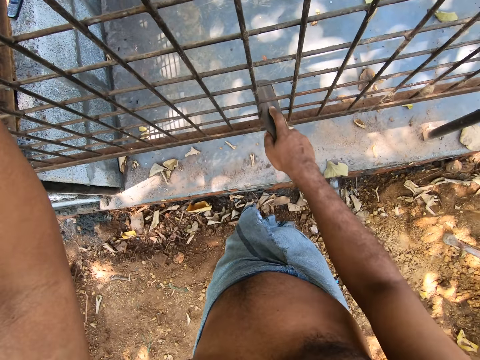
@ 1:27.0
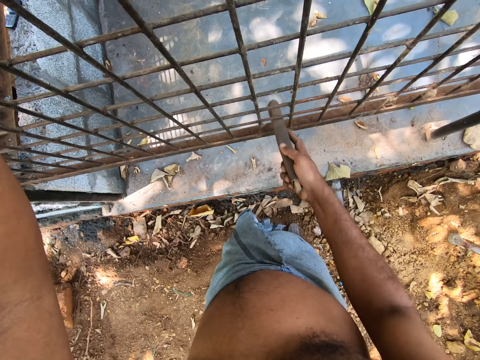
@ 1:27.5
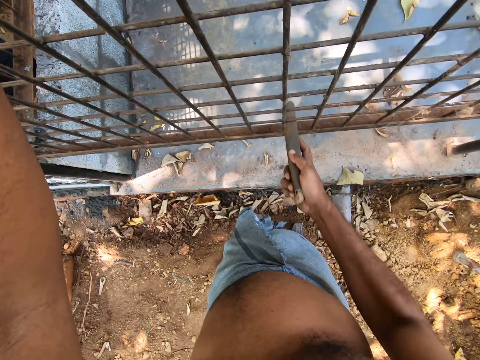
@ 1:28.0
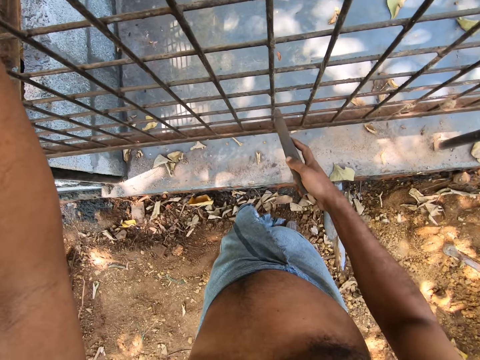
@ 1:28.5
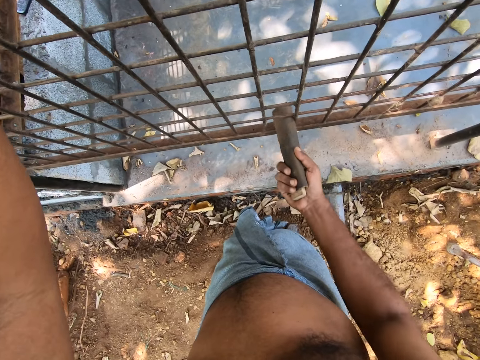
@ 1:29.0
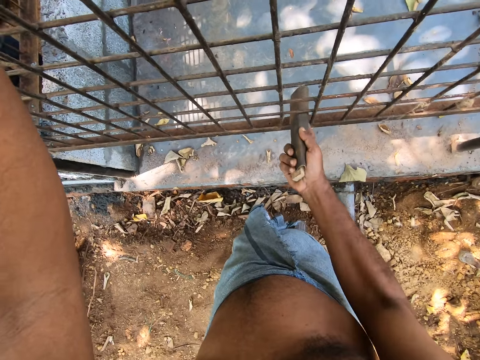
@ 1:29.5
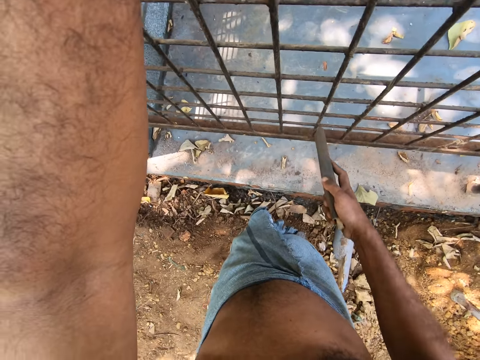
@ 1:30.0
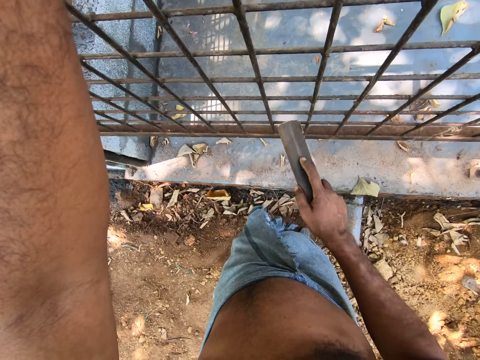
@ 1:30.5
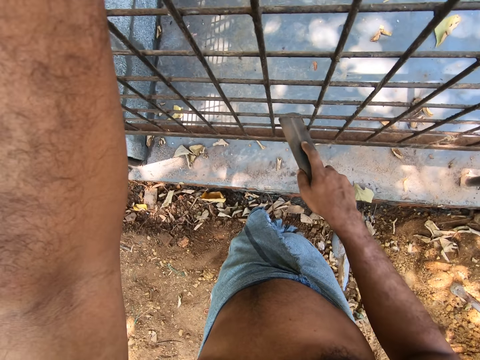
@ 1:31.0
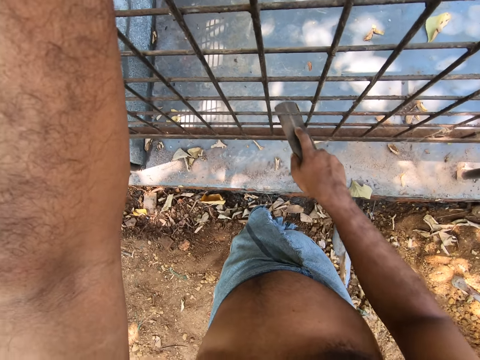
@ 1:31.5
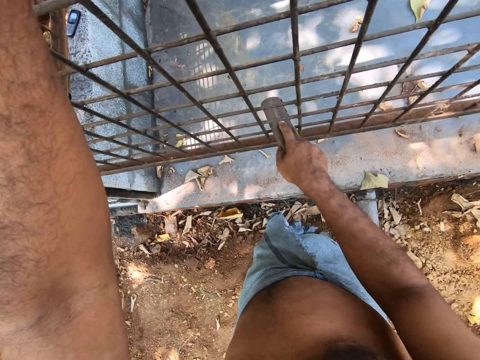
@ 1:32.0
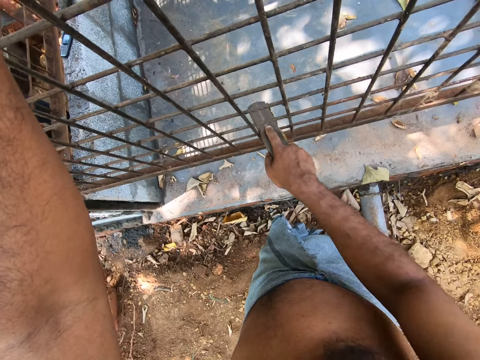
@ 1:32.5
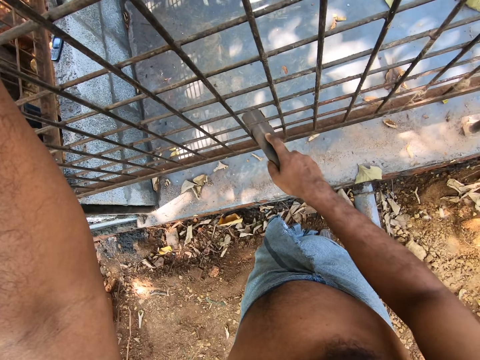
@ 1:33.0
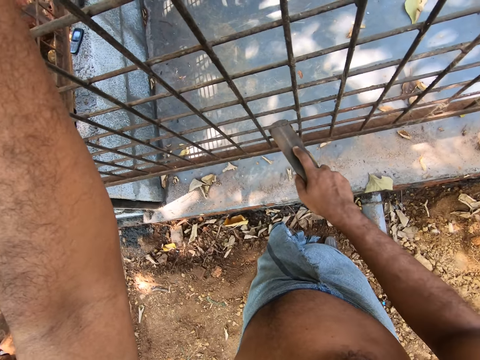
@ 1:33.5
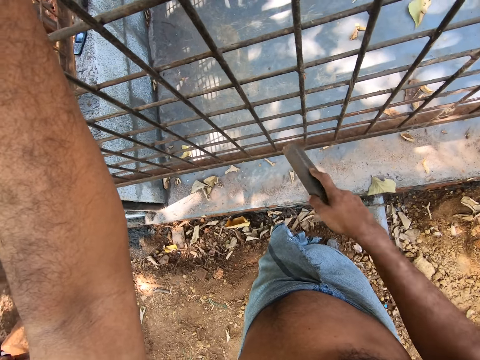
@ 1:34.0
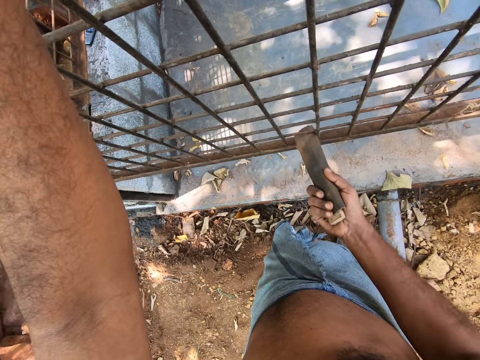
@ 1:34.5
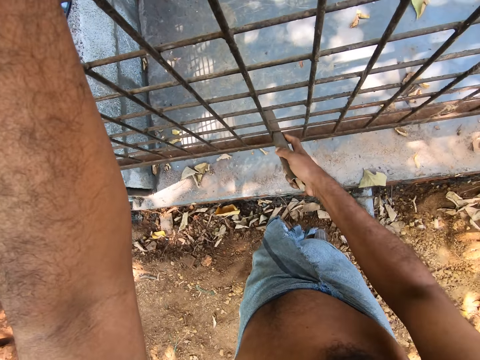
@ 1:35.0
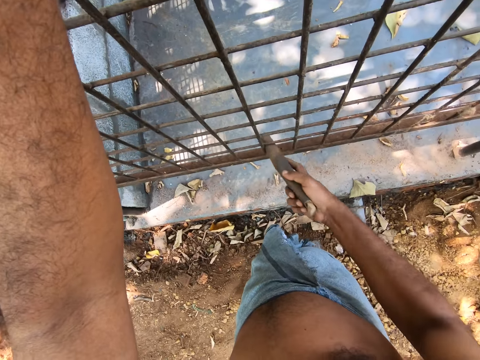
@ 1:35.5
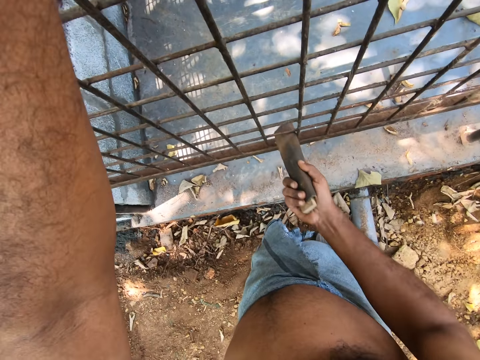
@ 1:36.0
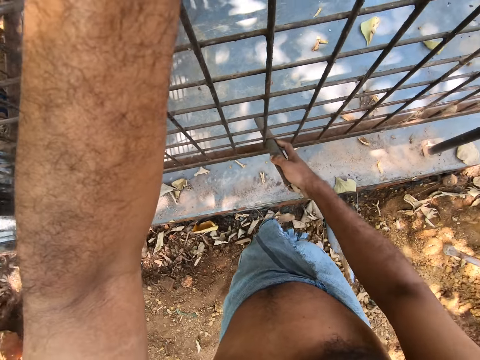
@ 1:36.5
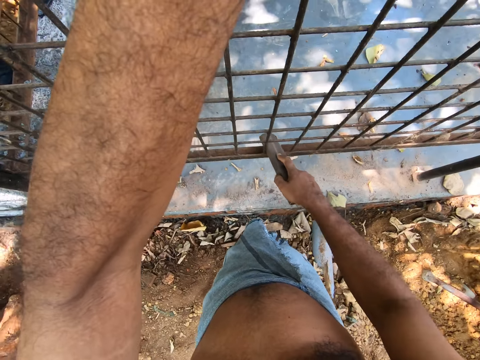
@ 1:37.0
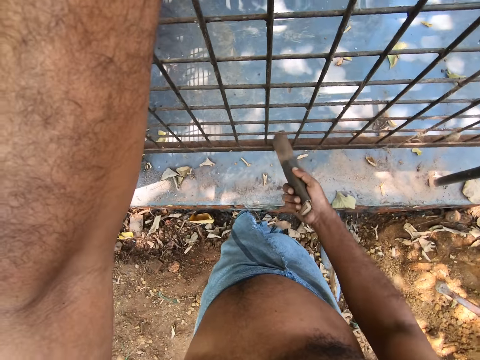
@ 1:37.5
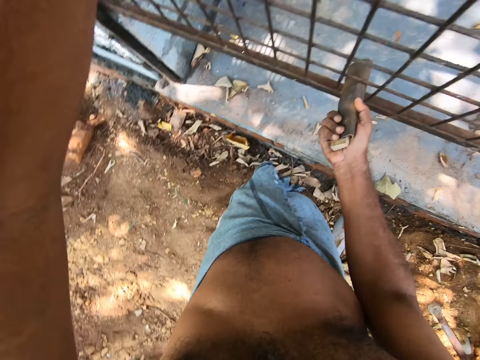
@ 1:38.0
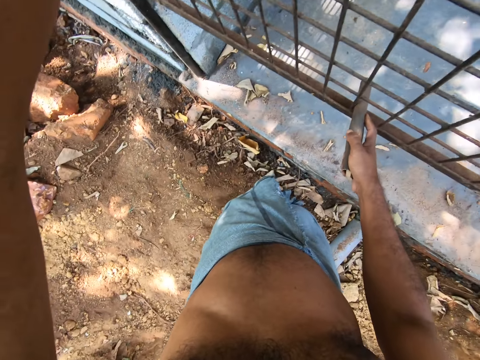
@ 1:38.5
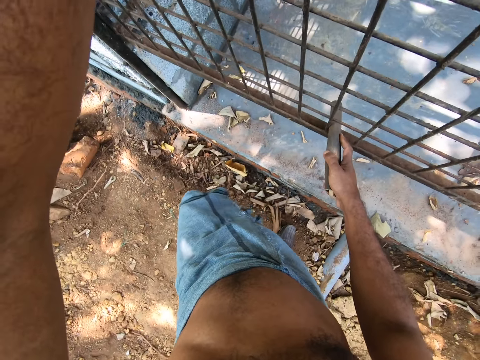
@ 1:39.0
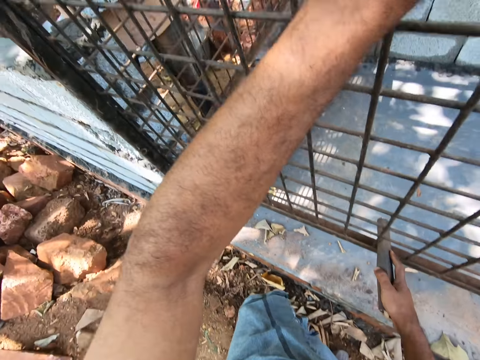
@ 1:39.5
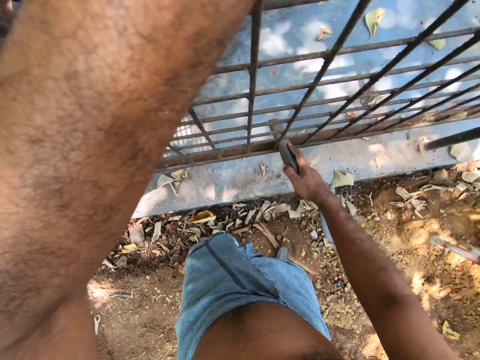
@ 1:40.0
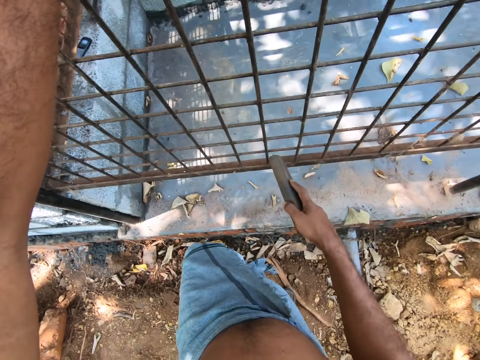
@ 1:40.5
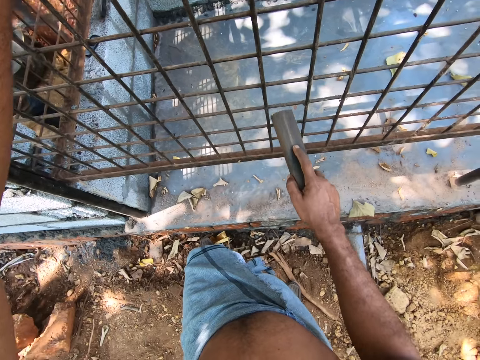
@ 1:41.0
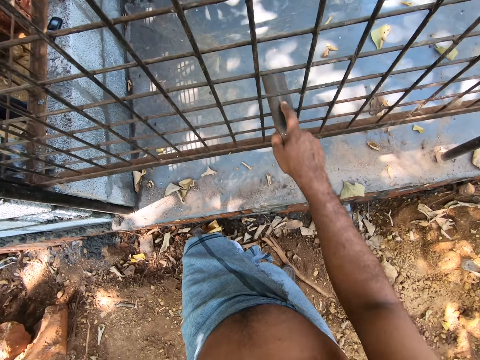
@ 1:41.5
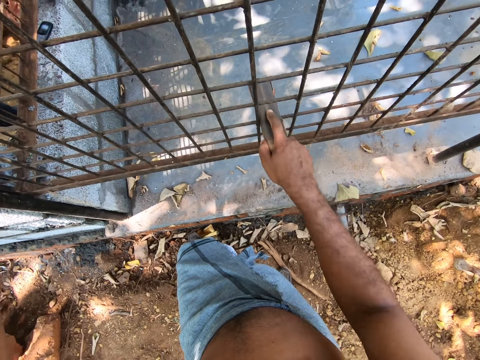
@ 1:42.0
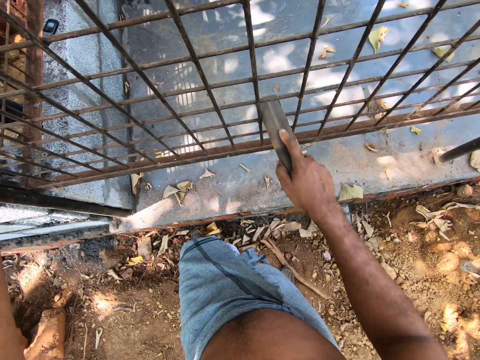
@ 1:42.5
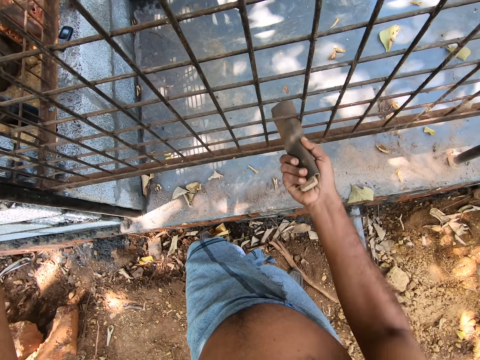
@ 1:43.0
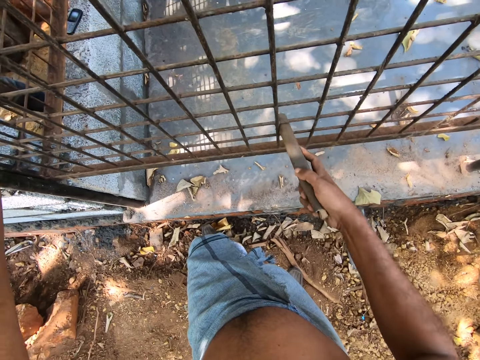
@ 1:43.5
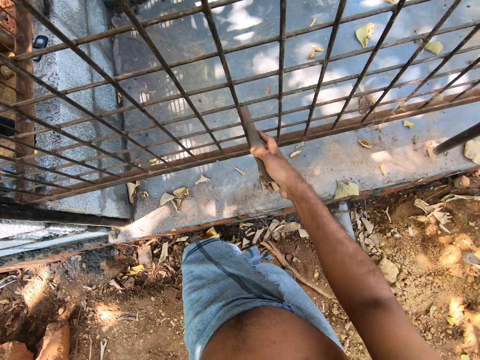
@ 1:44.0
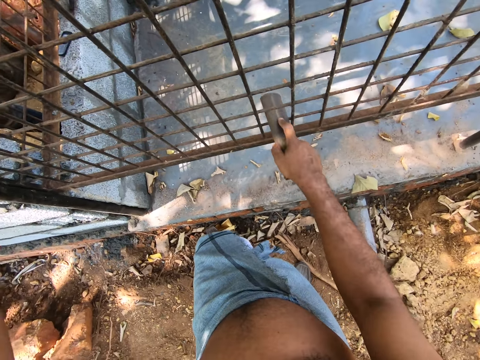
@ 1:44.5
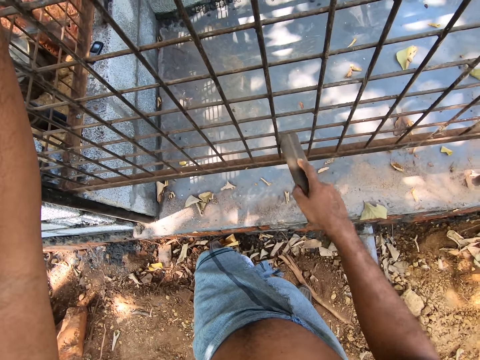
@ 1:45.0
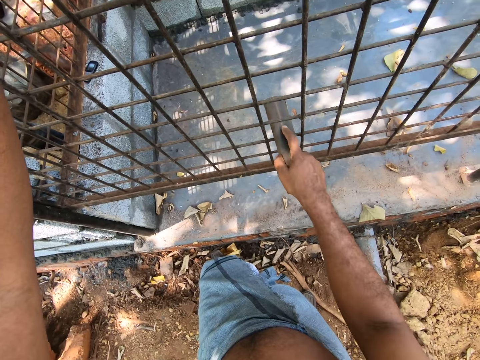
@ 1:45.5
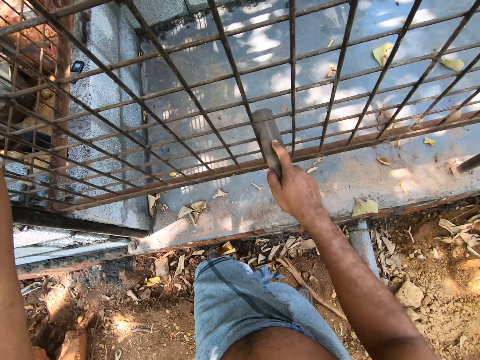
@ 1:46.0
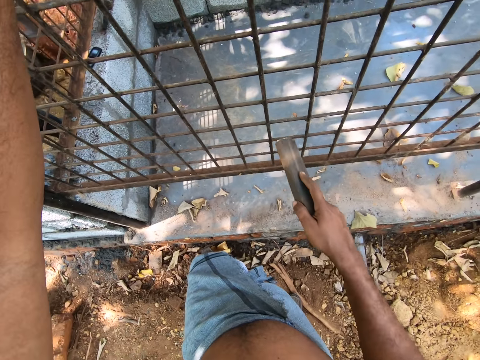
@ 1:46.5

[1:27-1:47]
The camera wearer looks around. They polish the metal cage panels with sandpaper.

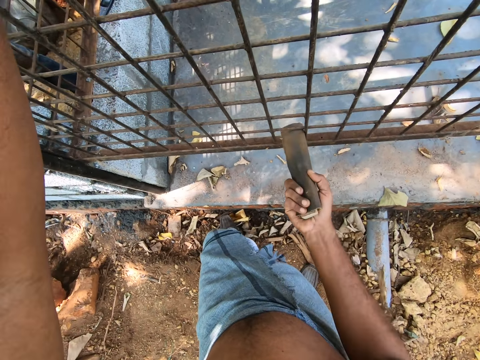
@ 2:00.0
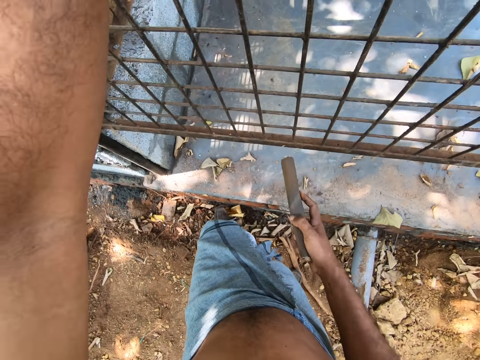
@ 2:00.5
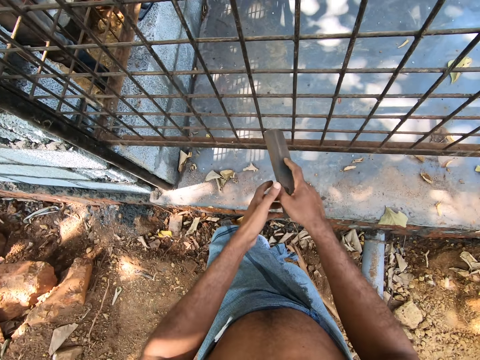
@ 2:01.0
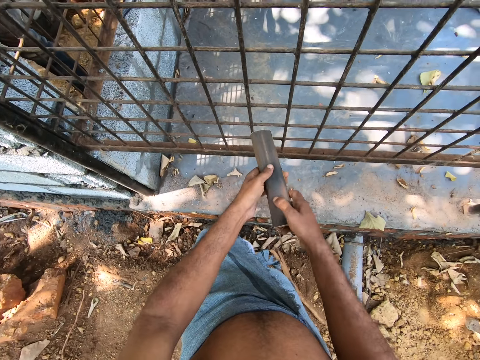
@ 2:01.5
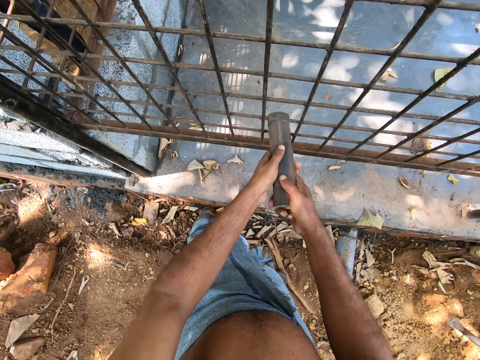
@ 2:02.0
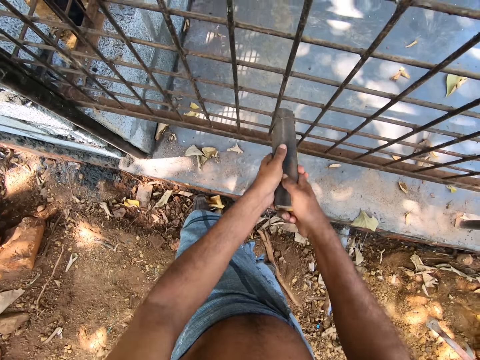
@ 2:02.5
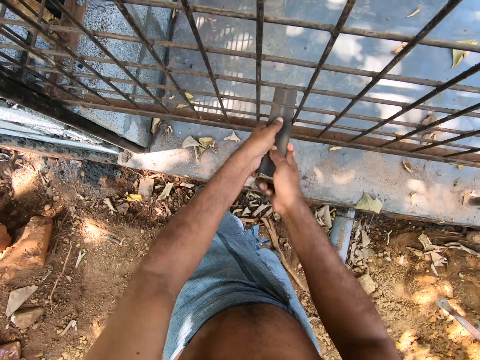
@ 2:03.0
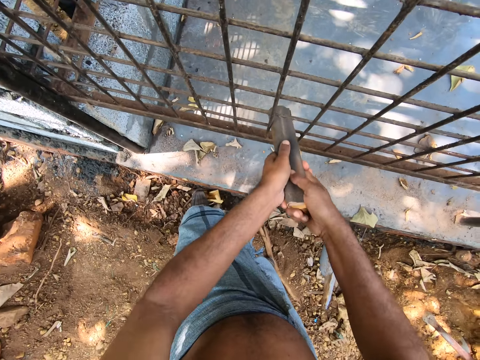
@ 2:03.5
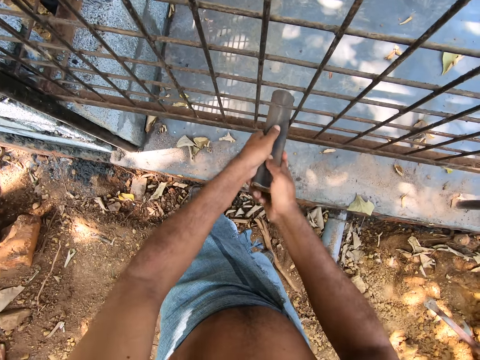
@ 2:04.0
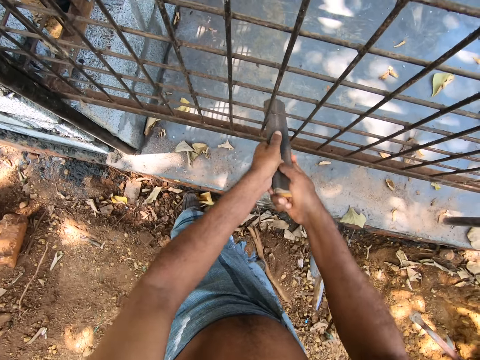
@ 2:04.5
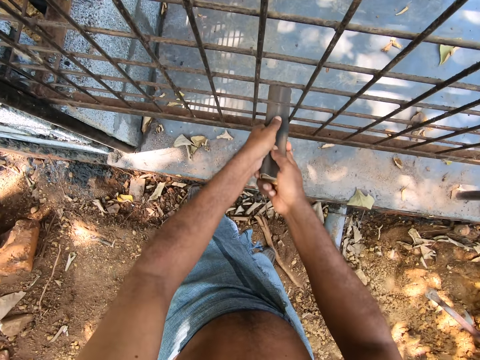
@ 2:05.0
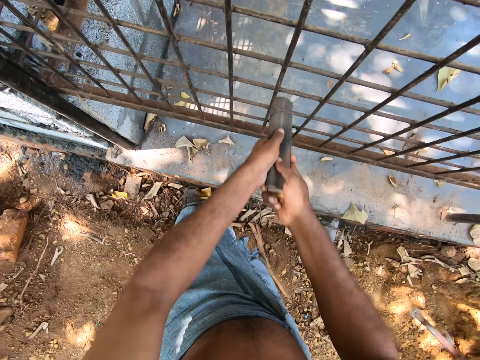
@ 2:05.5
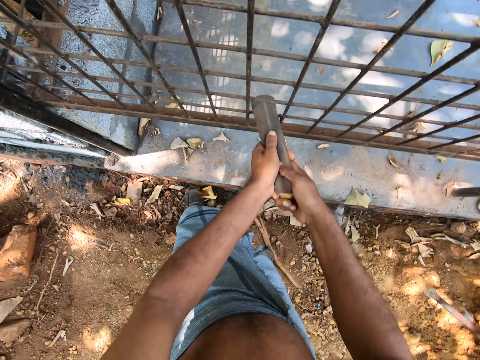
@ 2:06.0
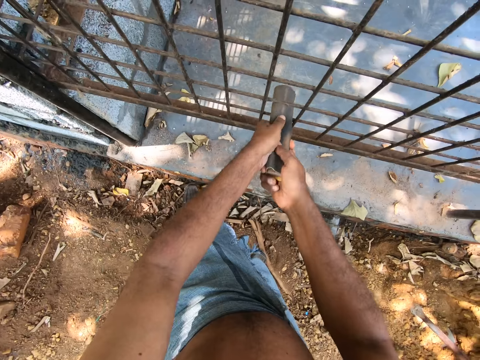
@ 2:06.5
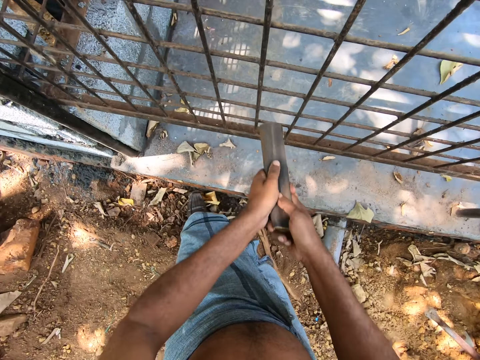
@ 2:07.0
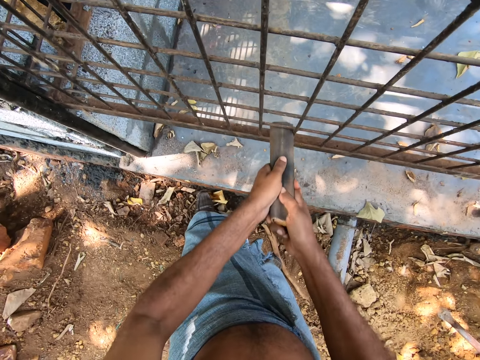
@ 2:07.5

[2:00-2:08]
The camera wearer holds the sandpaper with his hands. He smooths the iron cage on the pavement with the sandpaper in his hands.
